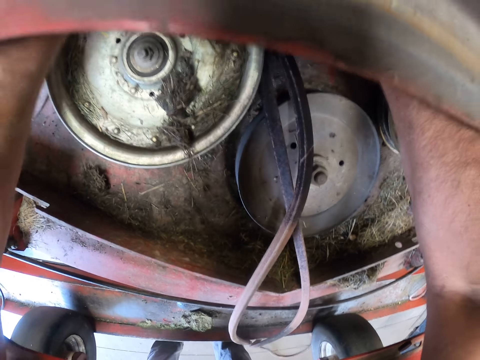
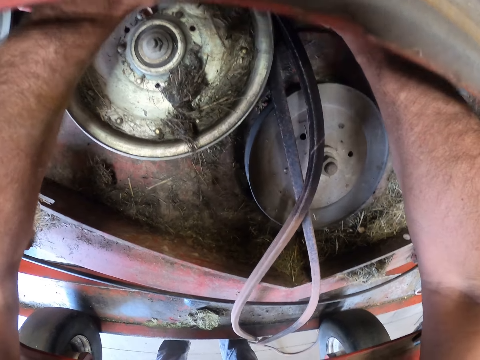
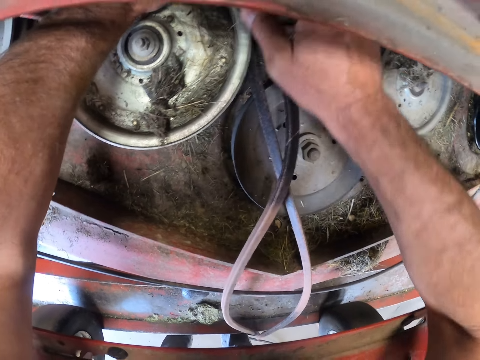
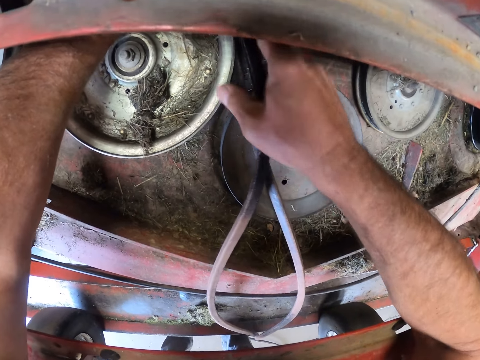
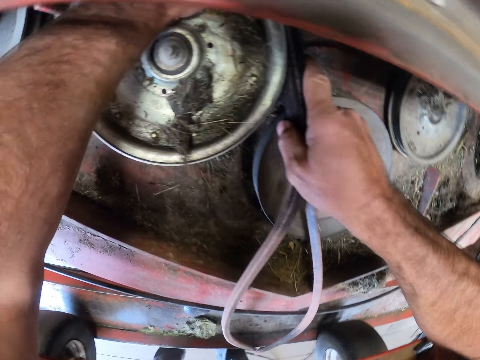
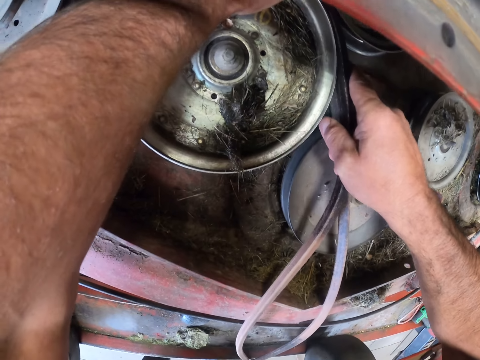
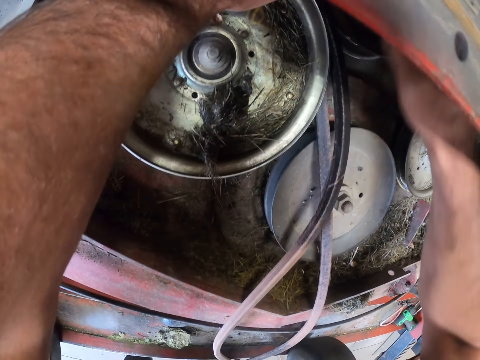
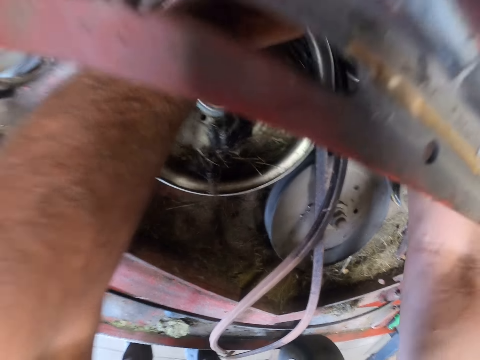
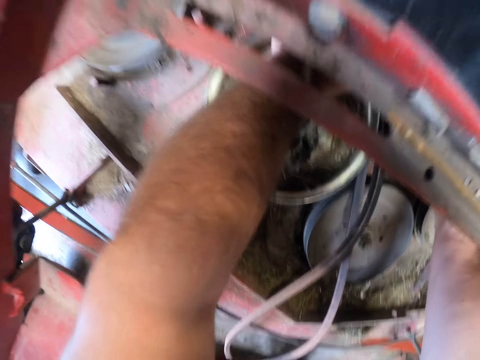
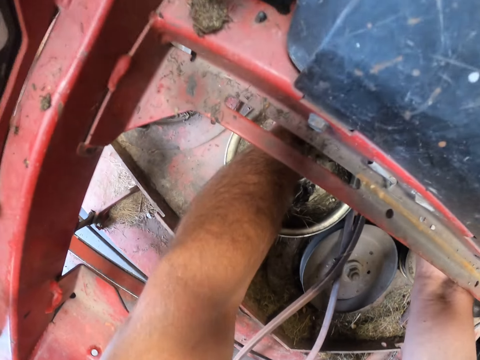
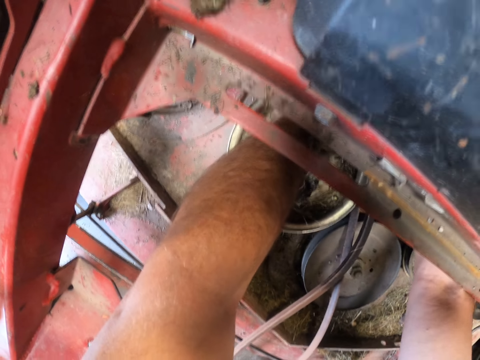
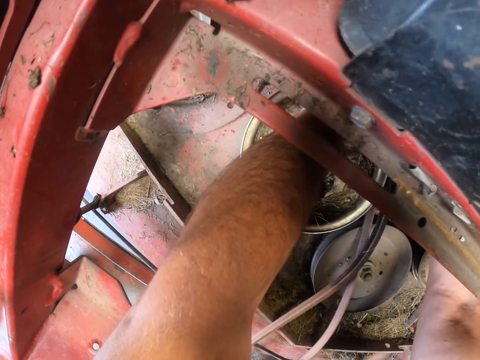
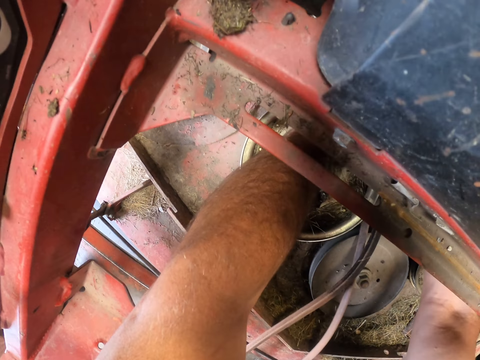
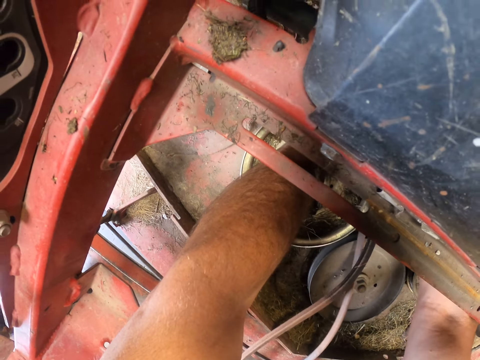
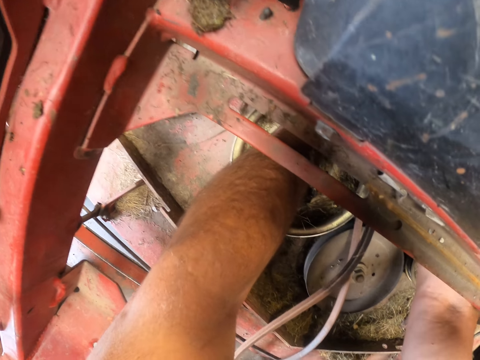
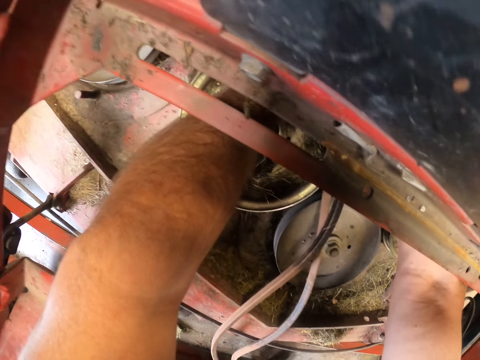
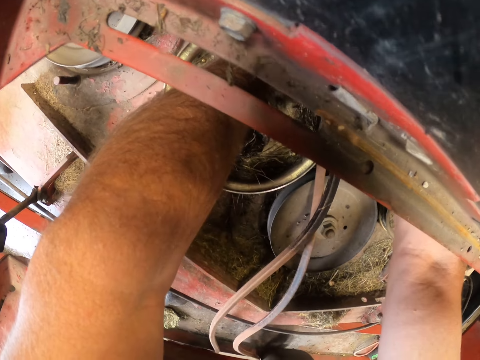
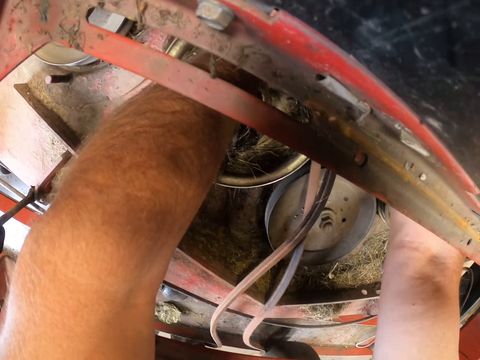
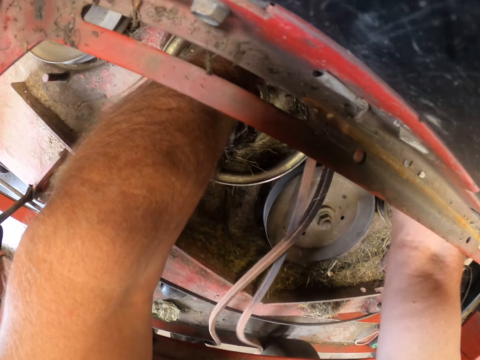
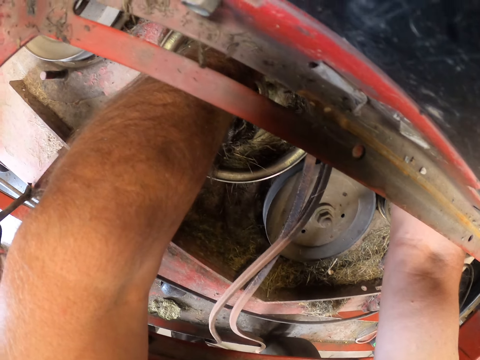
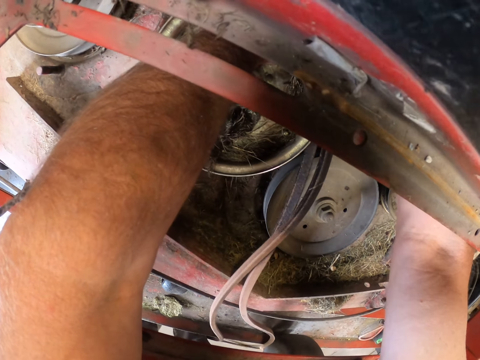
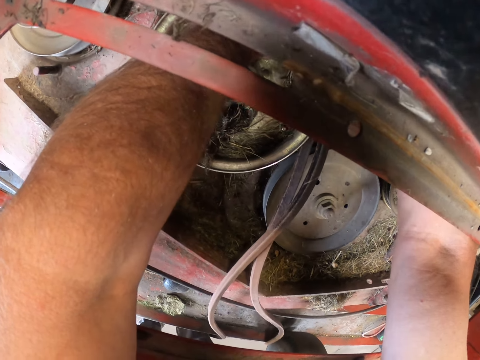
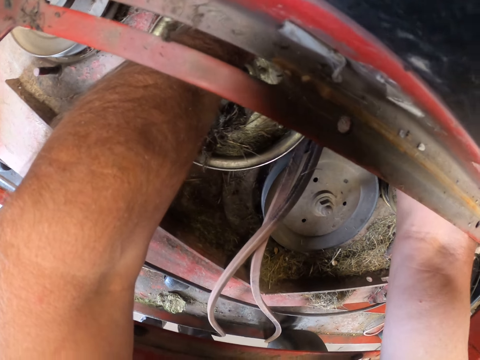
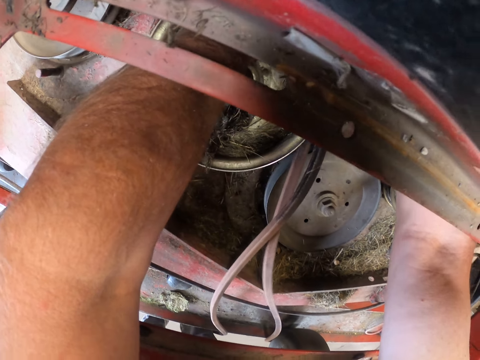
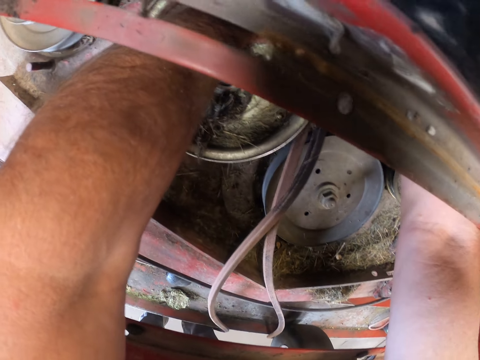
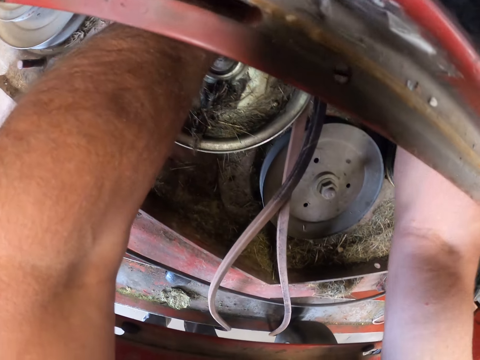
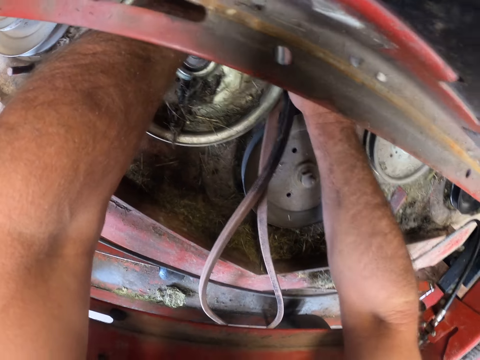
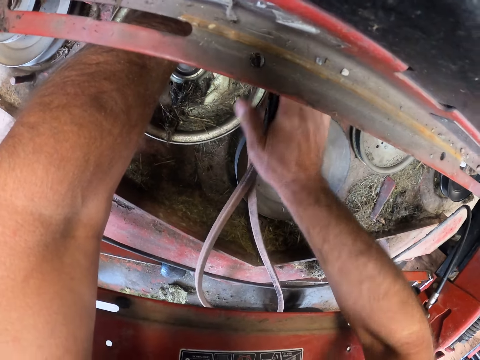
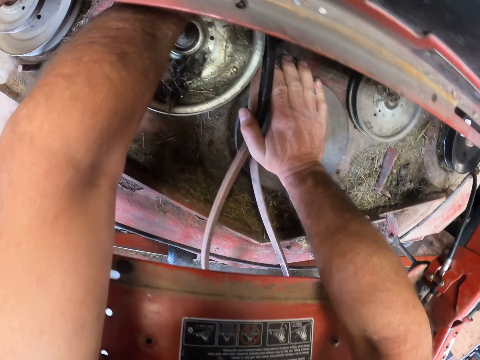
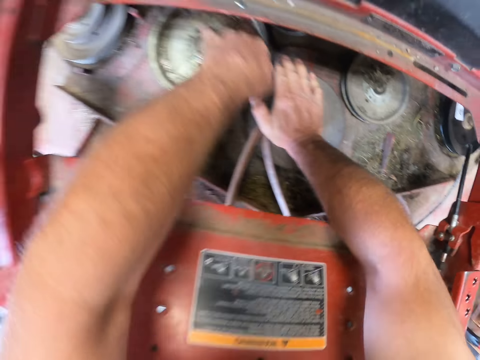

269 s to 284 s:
The camera wearer adjusts the deck belt in the pulley.

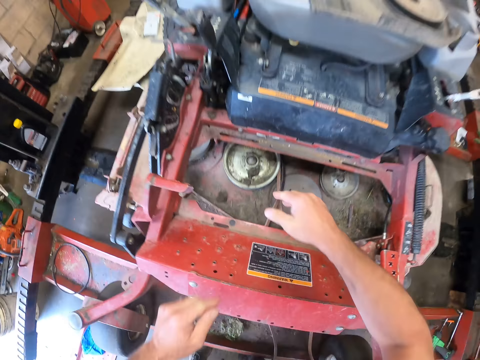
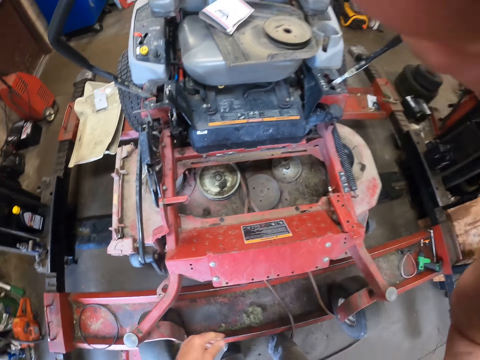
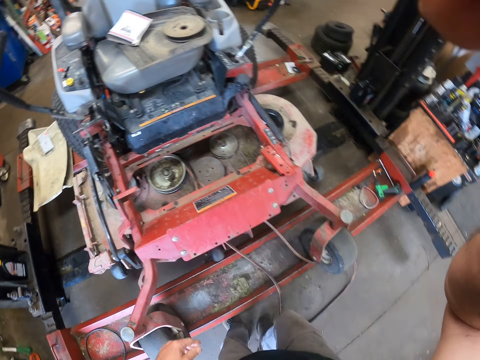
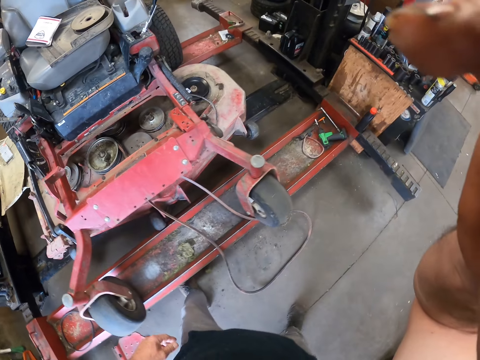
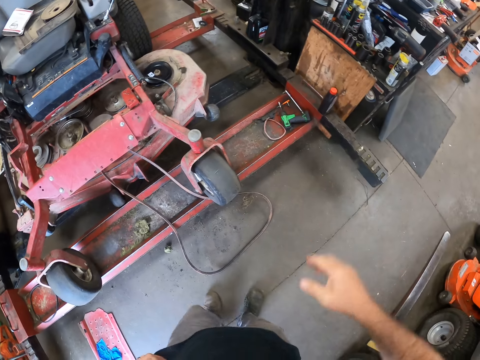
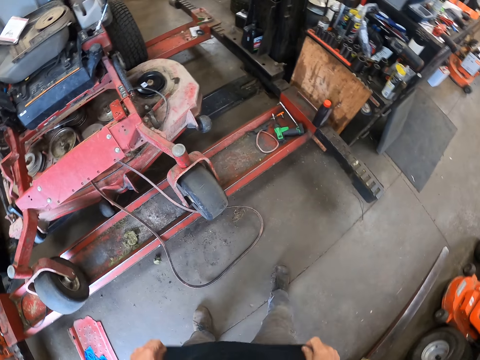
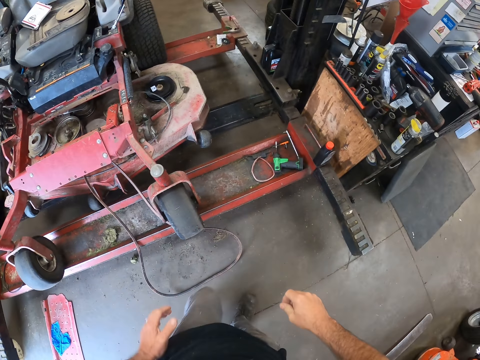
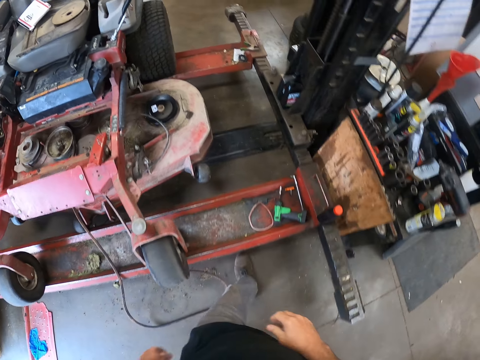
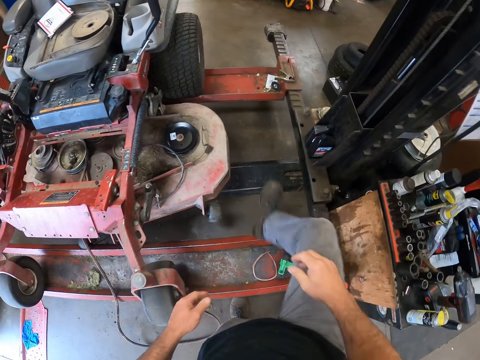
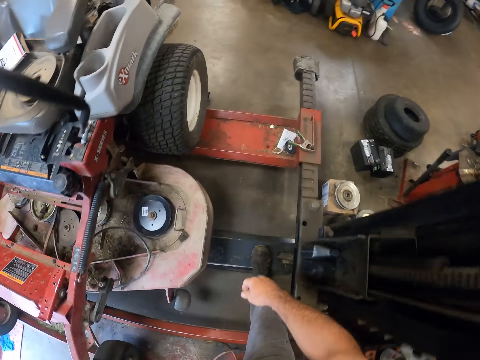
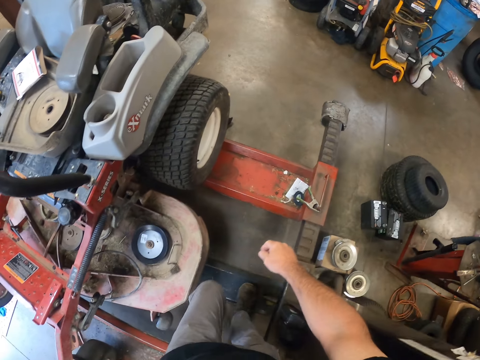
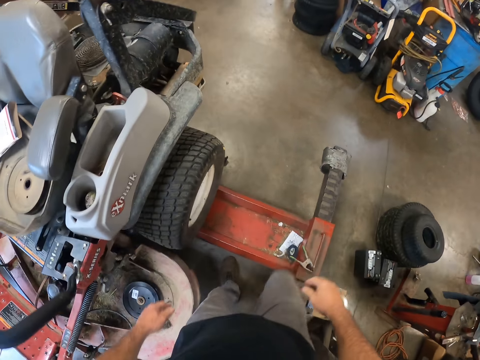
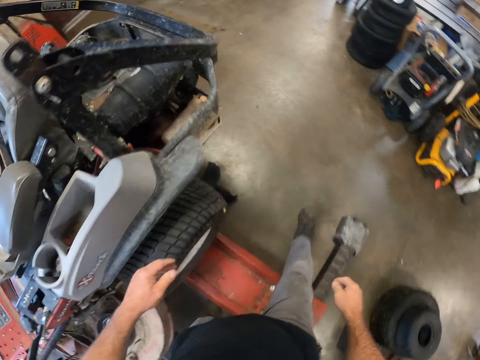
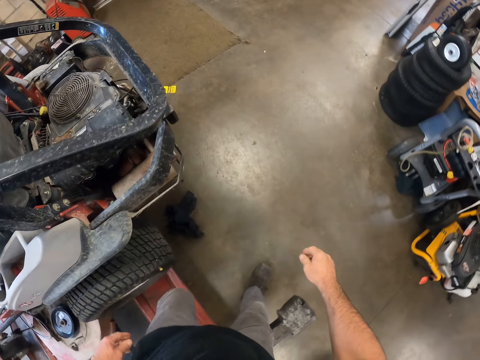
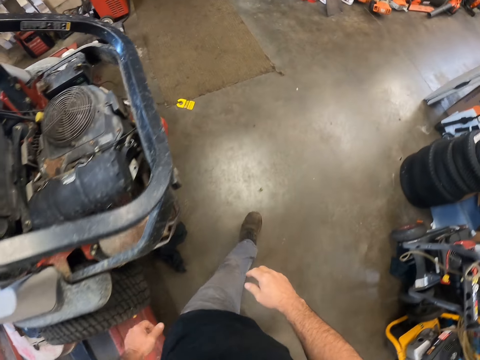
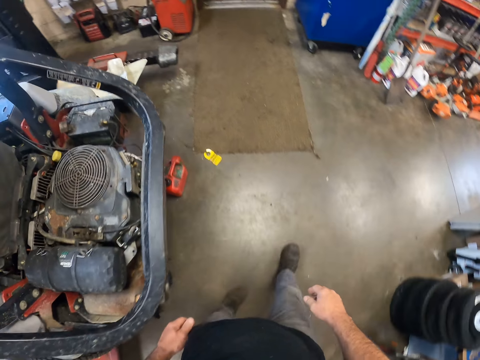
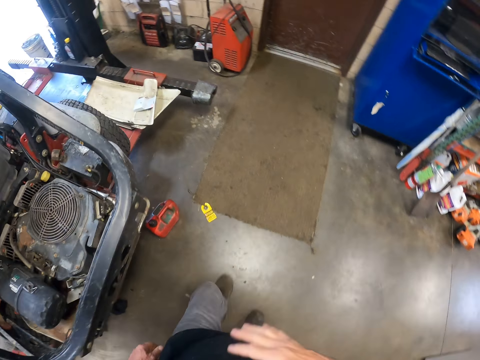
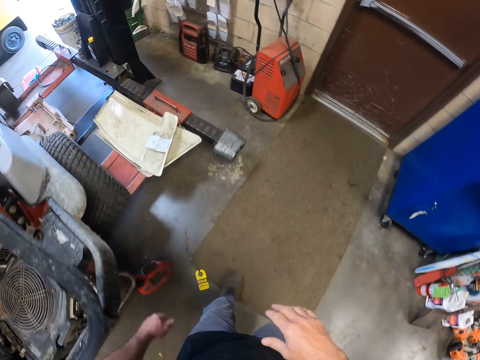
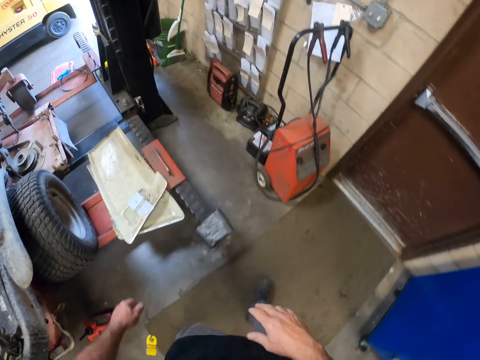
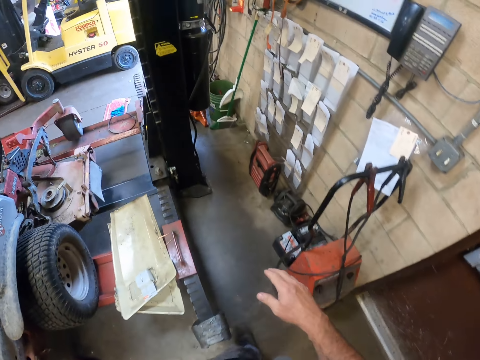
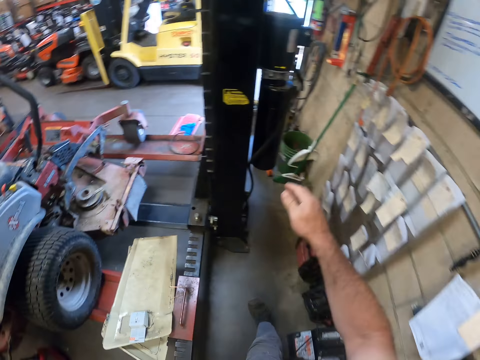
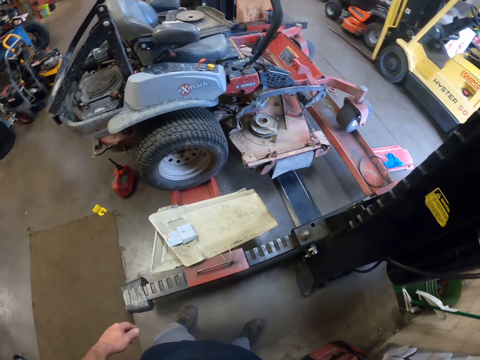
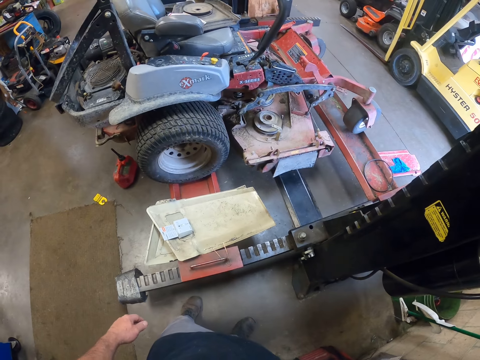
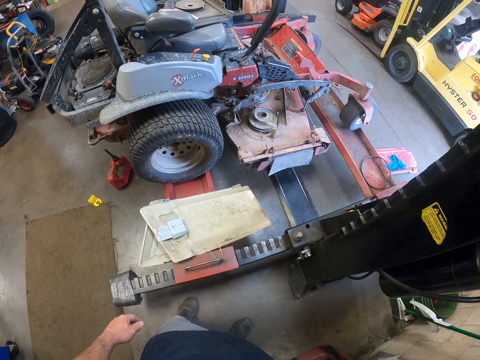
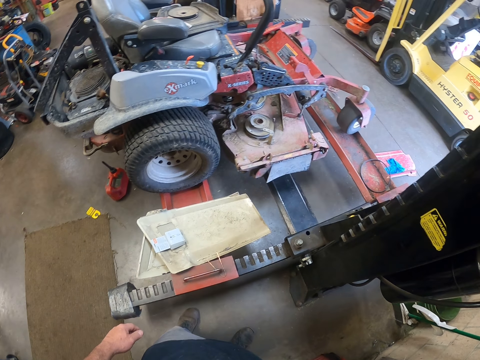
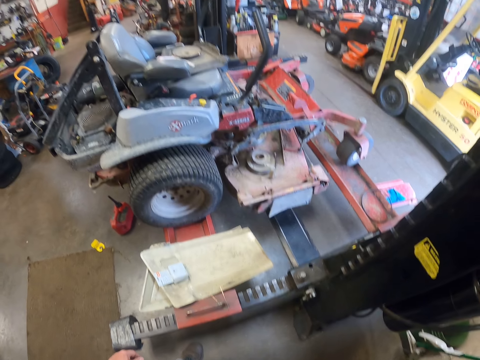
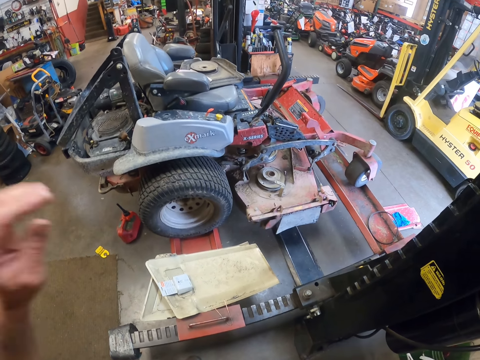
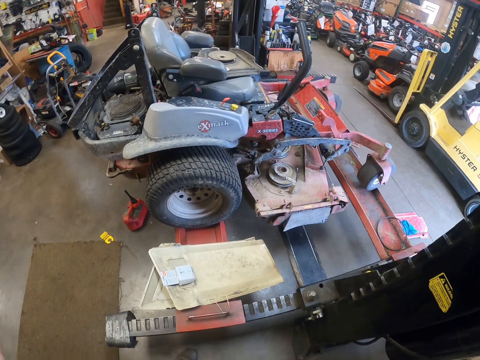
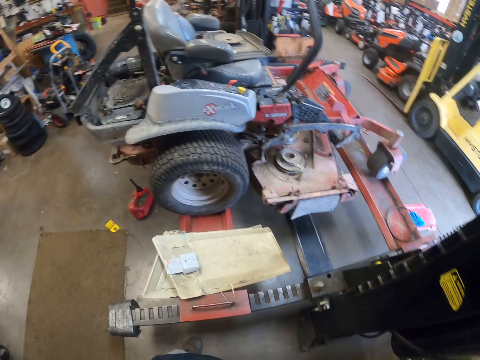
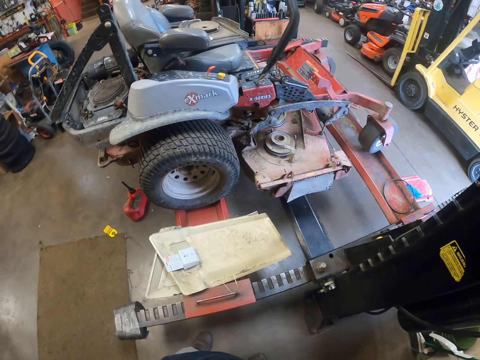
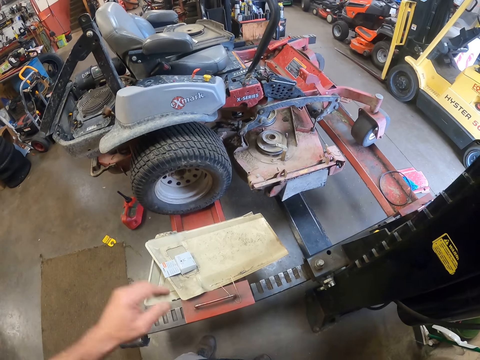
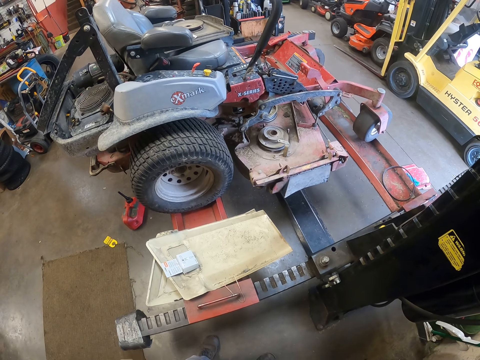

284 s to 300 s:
The camera wearer walks to the other side of the lawn mower. They walk towards the wall of the workshop. They stare at the lawn mower.
